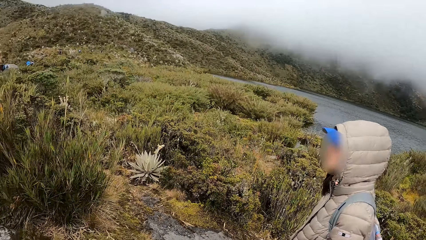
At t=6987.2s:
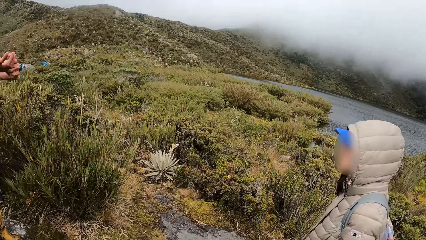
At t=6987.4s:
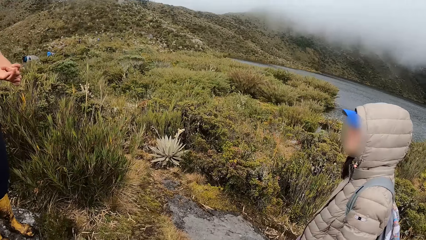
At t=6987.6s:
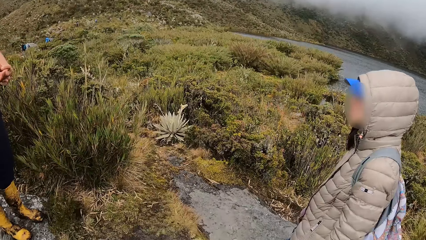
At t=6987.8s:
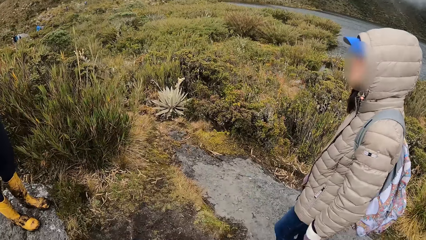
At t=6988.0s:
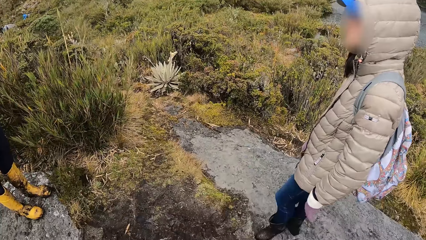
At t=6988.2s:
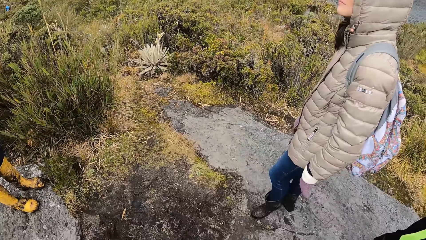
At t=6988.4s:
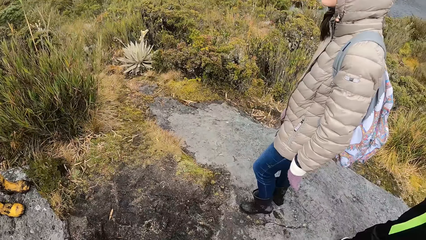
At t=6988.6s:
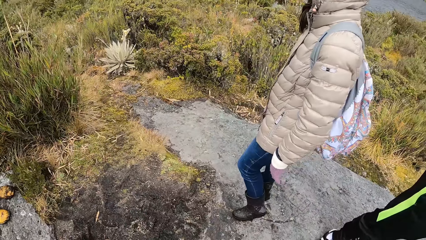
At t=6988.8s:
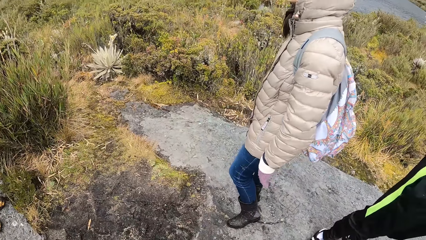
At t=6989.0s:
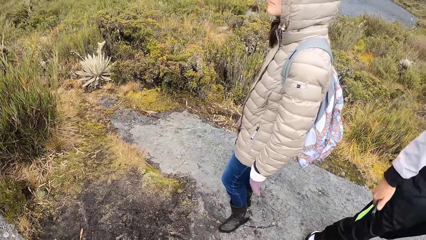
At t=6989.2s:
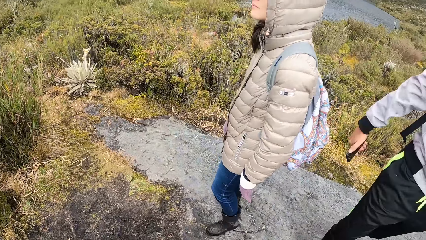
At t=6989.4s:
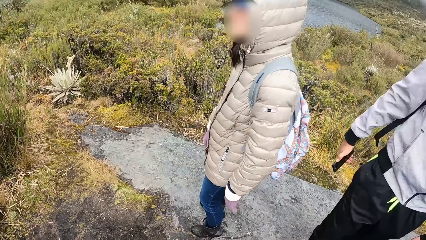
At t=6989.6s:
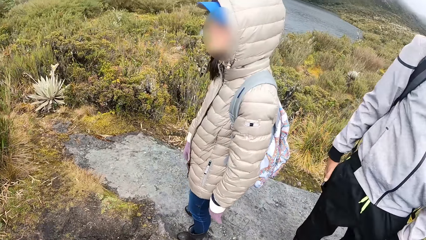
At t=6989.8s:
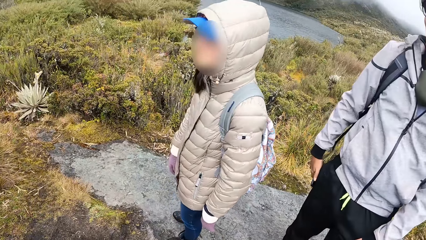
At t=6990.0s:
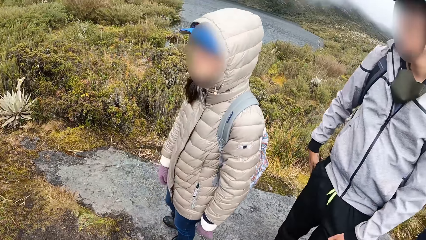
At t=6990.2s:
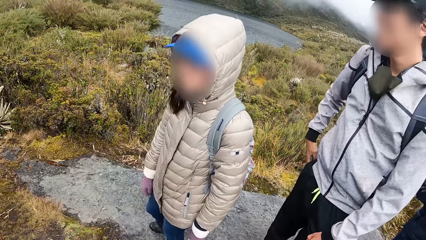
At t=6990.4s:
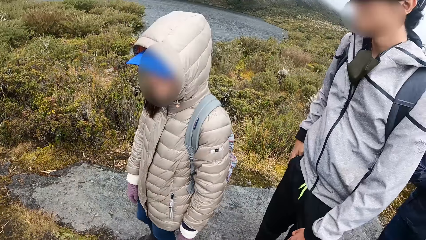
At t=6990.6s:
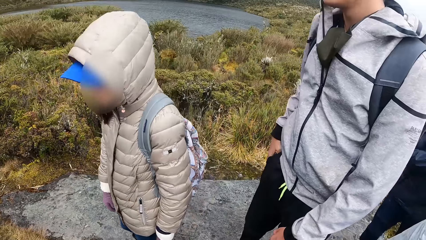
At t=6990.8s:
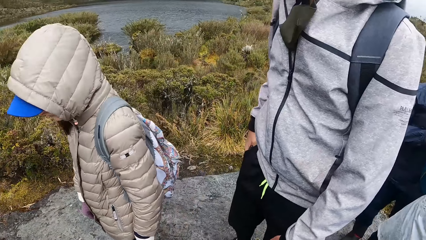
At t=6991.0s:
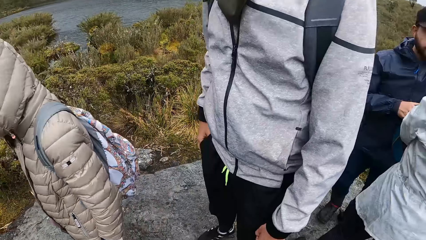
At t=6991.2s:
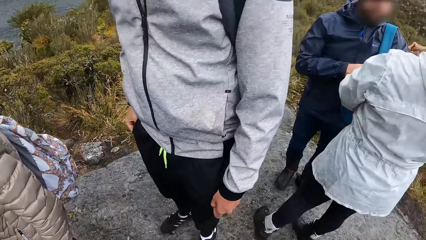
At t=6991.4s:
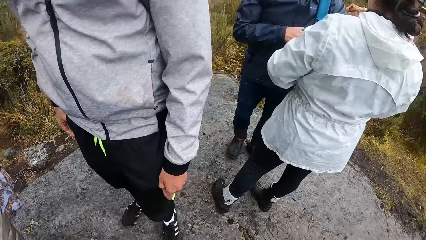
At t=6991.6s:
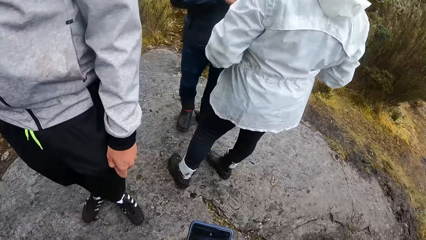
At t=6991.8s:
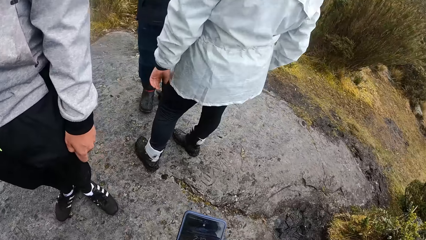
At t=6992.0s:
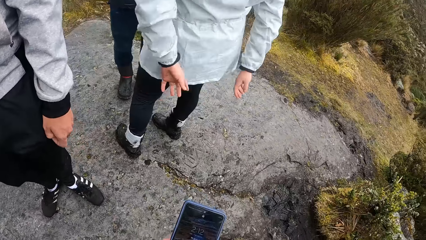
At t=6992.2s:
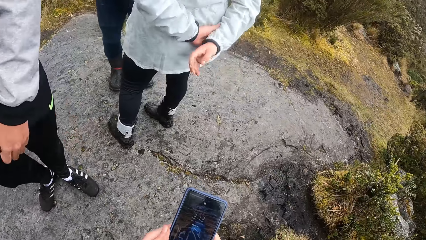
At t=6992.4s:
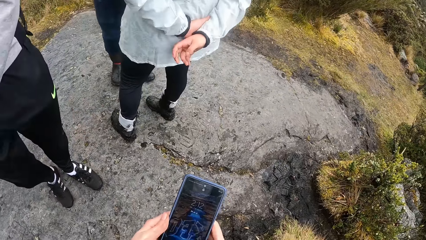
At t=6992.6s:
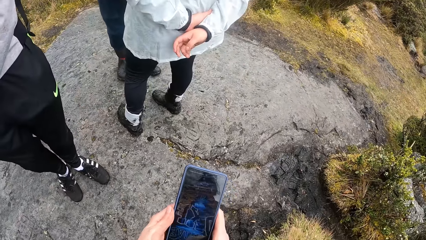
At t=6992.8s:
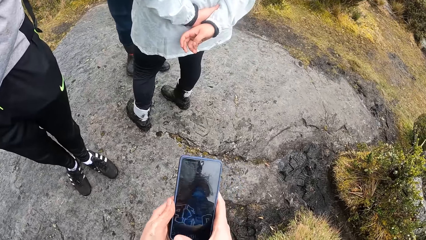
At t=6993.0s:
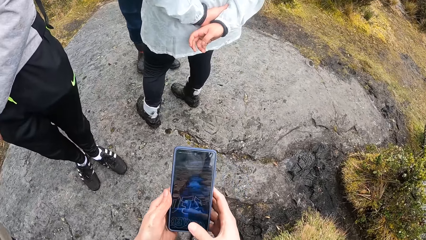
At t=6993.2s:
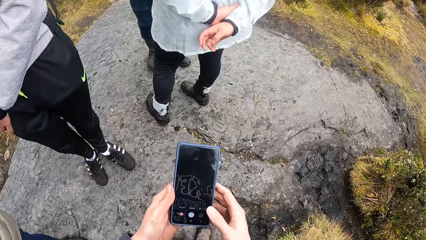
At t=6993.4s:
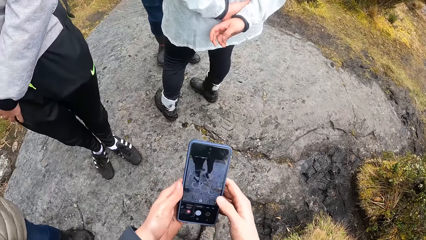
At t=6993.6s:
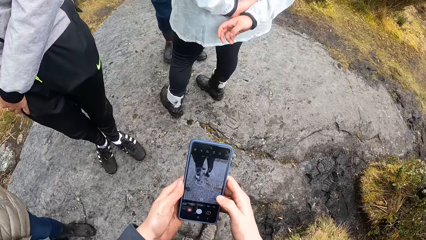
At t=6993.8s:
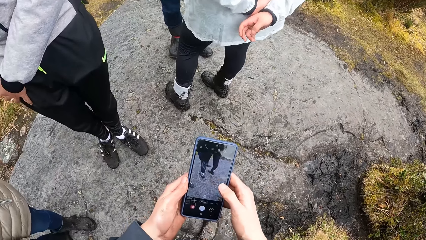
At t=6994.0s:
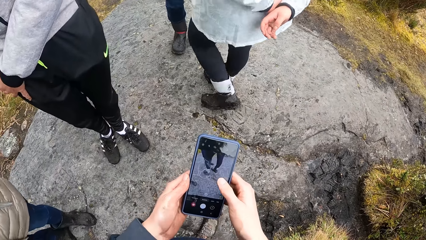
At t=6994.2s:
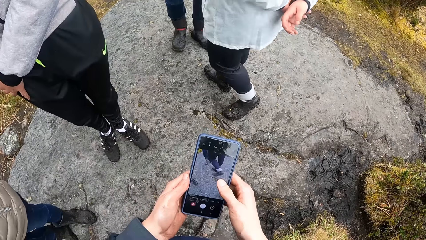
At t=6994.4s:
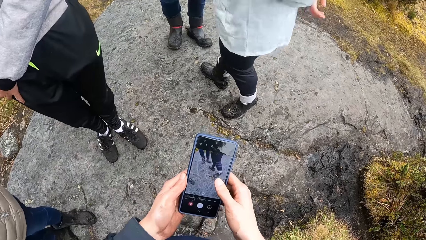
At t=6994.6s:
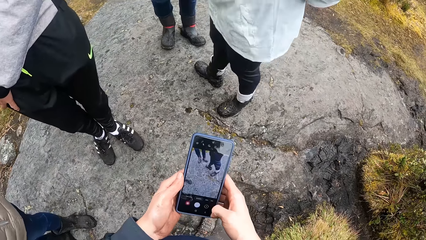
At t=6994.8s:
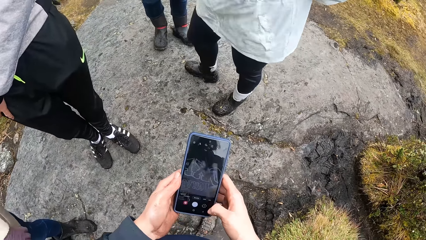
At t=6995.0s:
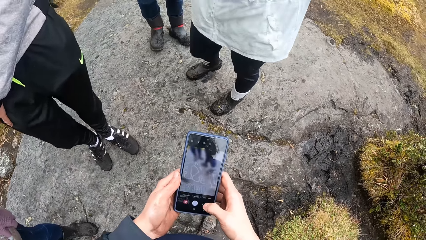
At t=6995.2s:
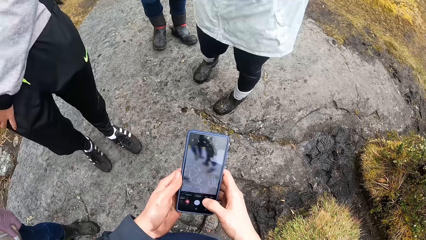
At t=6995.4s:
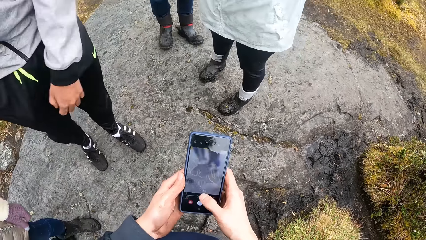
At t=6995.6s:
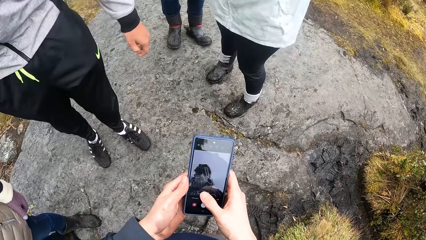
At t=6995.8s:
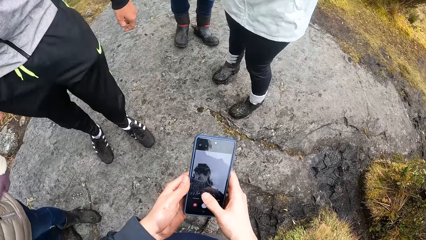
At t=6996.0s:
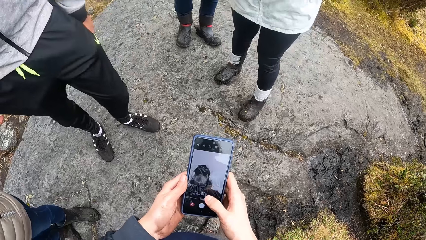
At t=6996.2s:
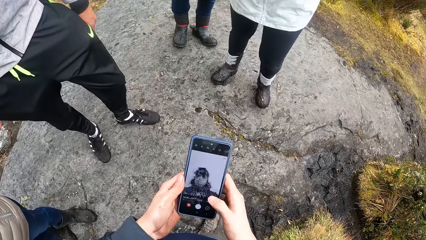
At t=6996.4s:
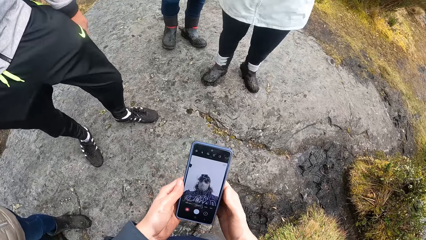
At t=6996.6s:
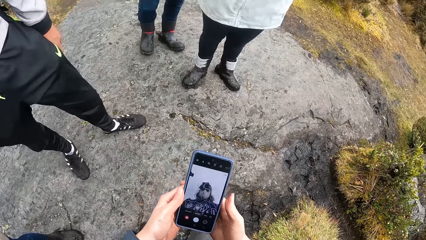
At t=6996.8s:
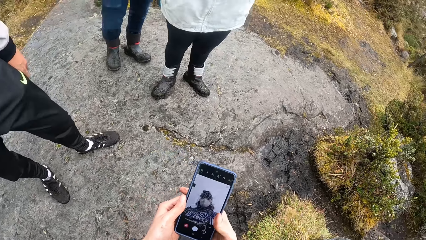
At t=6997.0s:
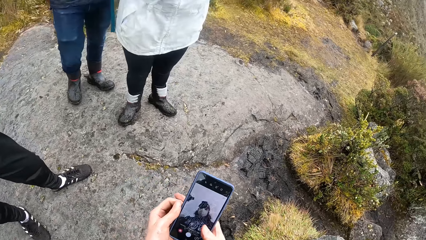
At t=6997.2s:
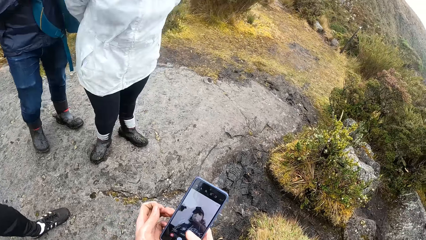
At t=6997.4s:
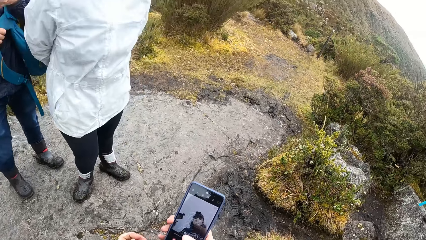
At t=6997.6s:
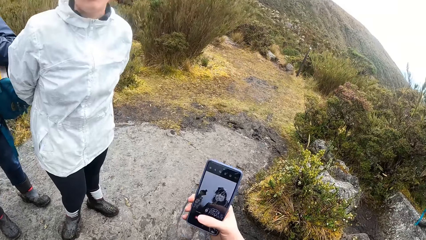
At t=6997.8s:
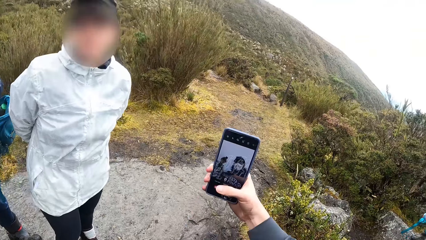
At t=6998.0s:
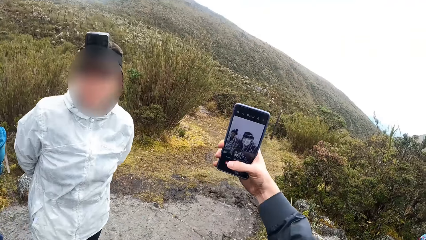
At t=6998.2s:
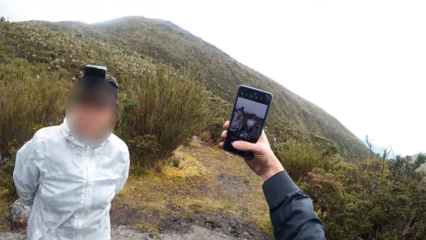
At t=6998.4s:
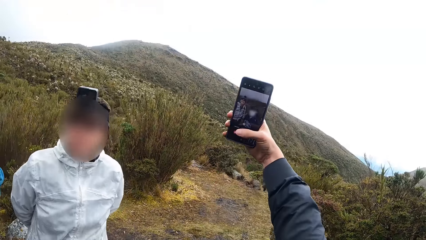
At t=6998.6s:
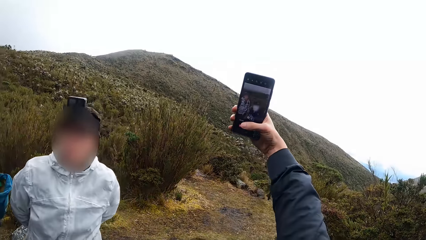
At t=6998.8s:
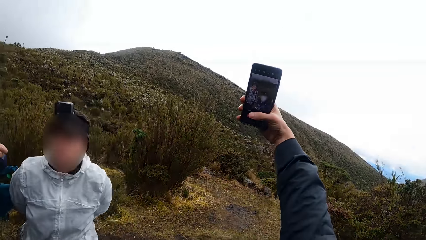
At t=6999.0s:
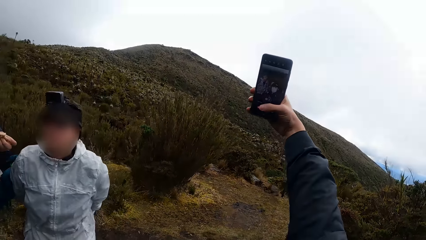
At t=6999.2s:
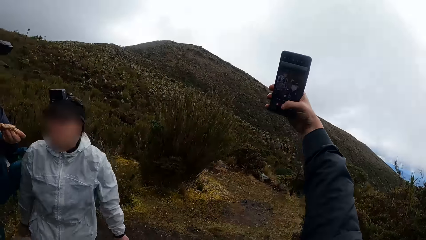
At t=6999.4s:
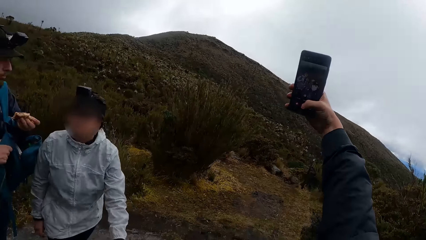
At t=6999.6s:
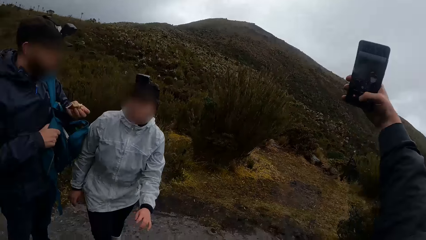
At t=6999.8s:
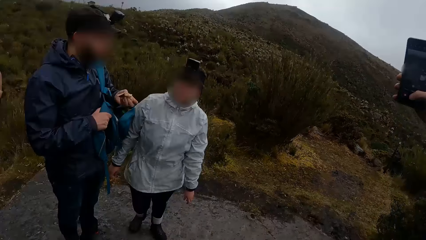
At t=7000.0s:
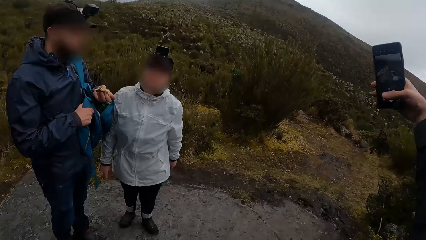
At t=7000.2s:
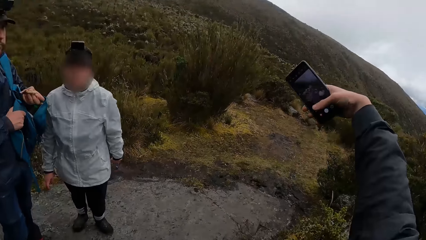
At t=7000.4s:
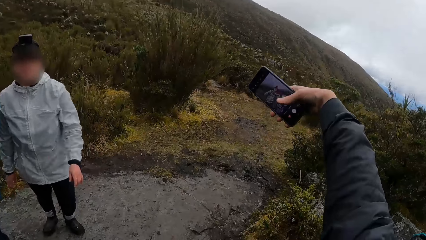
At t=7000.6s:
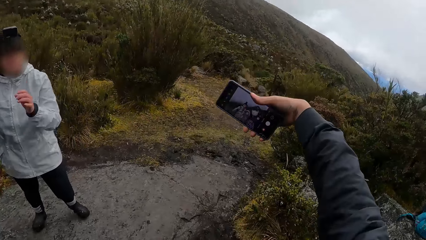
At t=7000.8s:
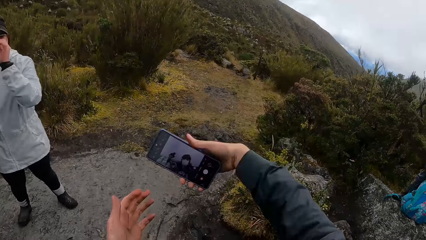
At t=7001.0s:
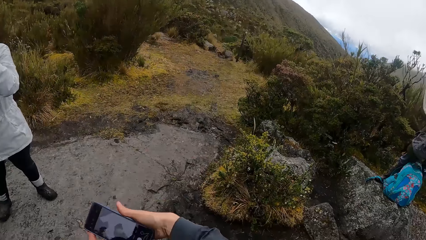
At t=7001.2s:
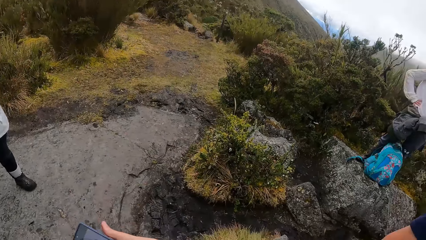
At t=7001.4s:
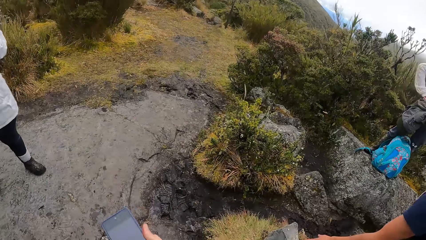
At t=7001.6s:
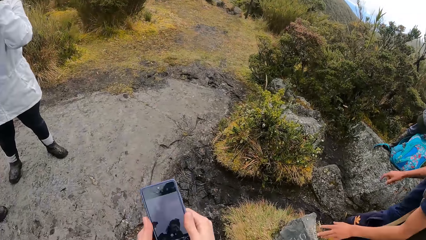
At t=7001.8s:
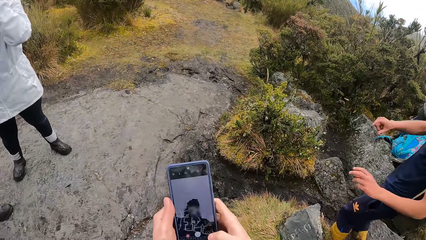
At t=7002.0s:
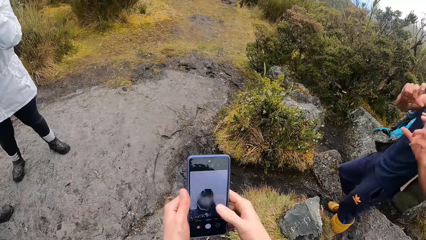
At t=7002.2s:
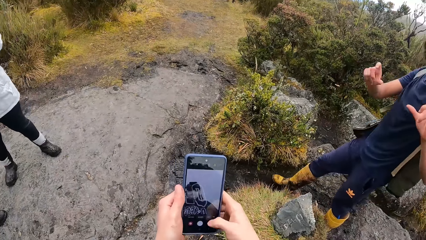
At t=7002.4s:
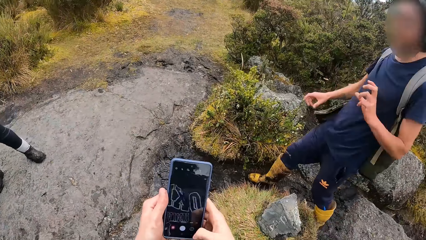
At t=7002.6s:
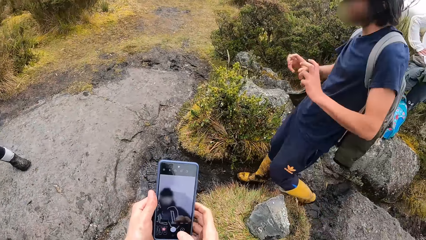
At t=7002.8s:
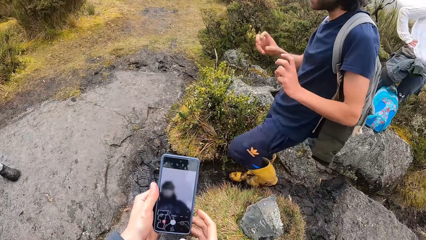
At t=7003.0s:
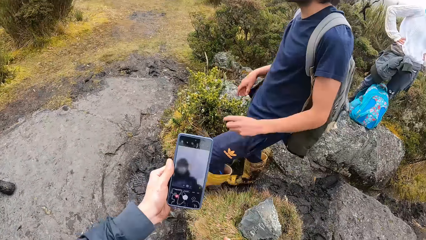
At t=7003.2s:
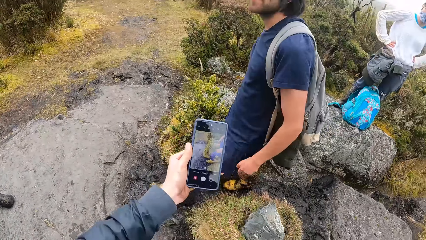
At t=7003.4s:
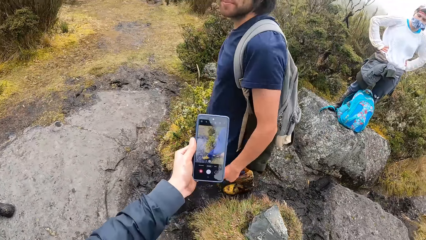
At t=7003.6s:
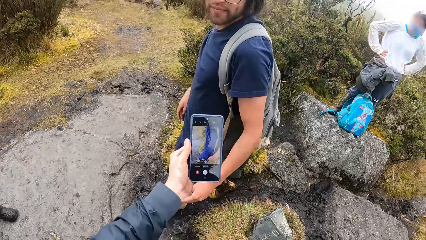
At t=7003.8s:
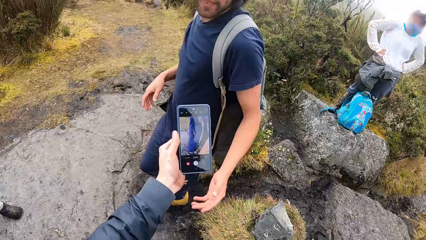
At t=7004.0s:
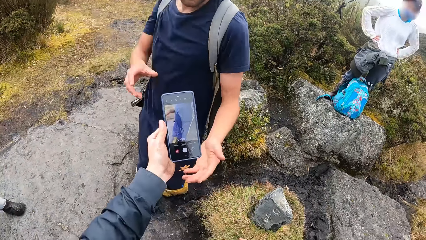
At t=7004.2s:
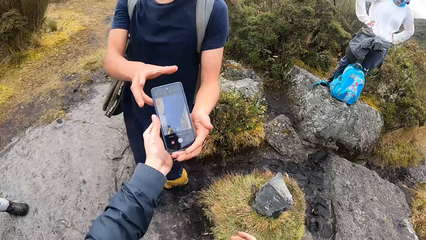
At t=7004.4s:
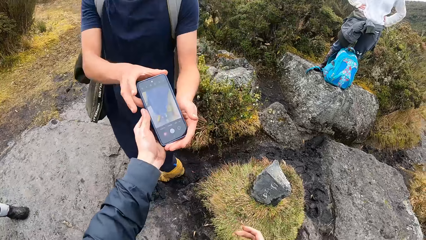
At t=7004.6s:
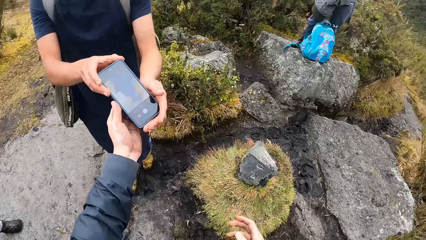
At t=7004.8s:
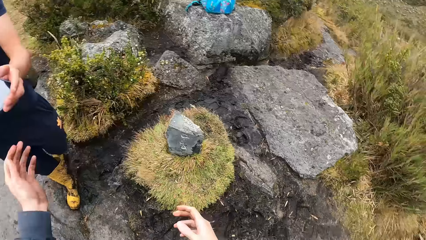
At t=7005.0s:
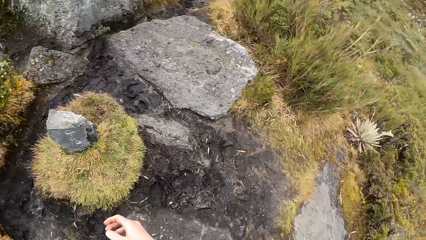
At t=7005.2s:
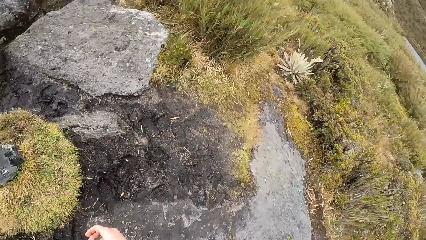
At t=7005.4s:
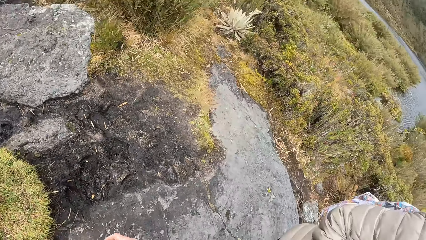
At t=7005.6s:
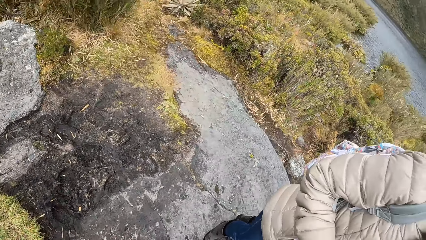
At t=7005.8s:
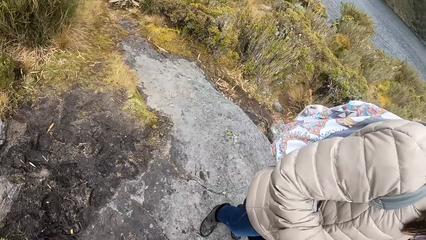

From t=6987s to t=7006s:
The man puts the phone in his right pocket with his right hand. The camera wearer operates a phone with her right hand. She holds the phone and dials the phone. She takes a picture. She looks at the phone. She gives another man the phone with her left hand. The other man takes the phone from the camera wearer.
